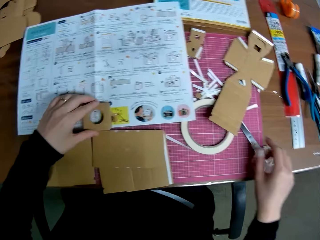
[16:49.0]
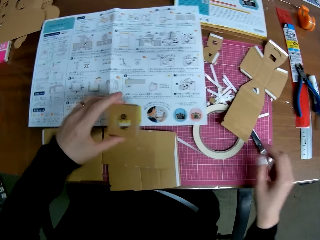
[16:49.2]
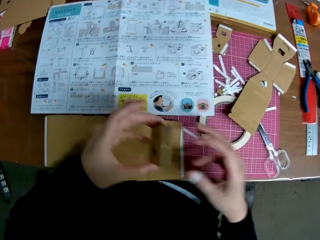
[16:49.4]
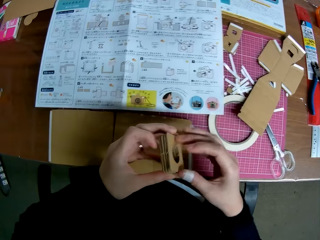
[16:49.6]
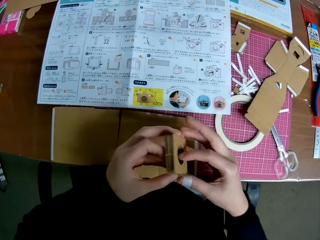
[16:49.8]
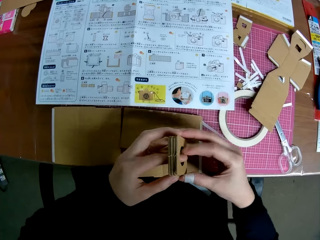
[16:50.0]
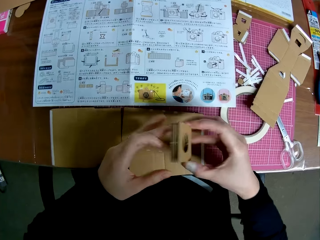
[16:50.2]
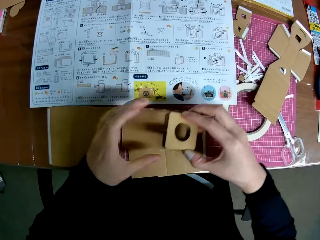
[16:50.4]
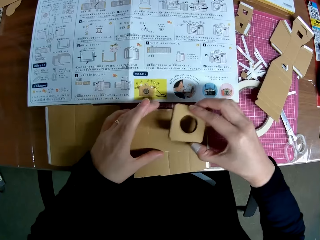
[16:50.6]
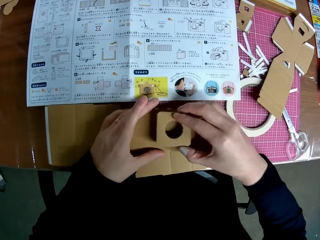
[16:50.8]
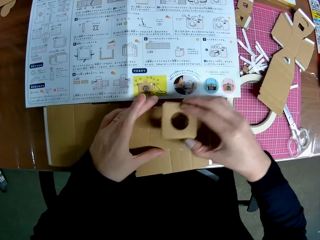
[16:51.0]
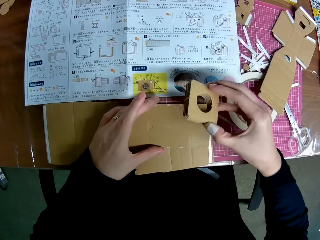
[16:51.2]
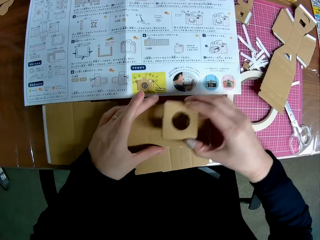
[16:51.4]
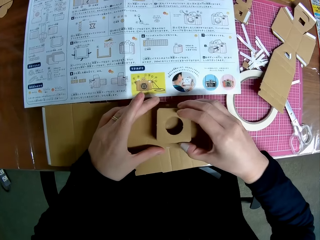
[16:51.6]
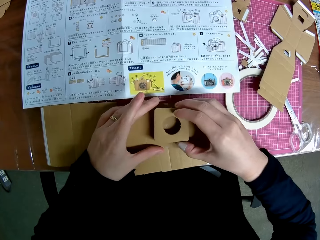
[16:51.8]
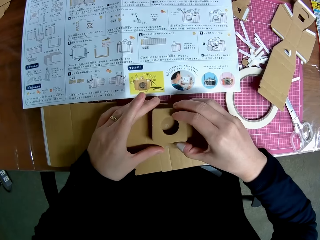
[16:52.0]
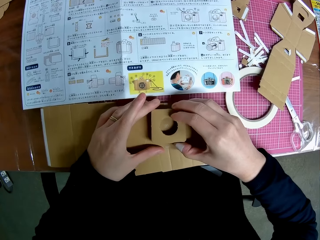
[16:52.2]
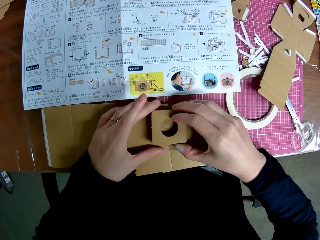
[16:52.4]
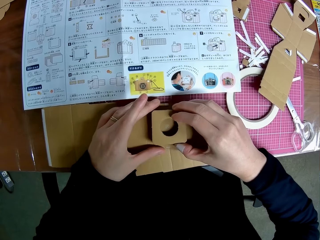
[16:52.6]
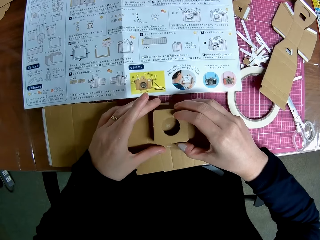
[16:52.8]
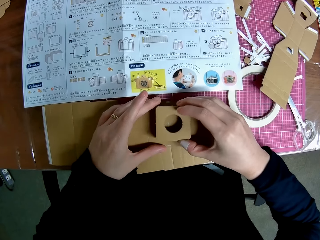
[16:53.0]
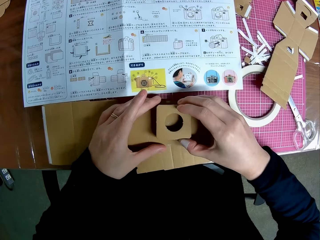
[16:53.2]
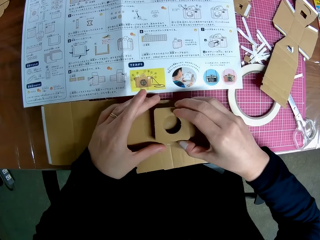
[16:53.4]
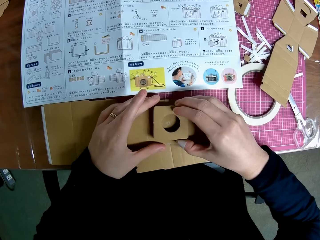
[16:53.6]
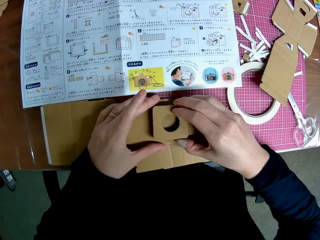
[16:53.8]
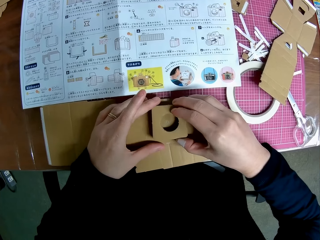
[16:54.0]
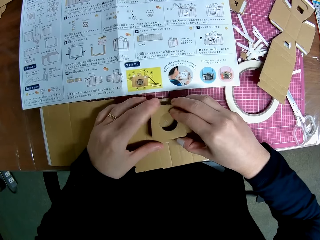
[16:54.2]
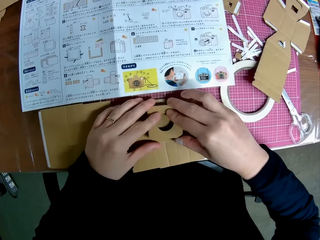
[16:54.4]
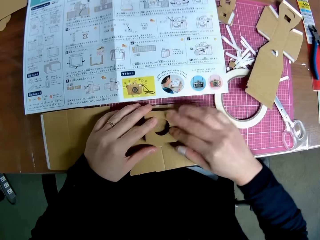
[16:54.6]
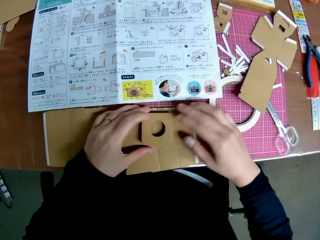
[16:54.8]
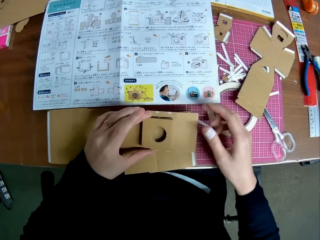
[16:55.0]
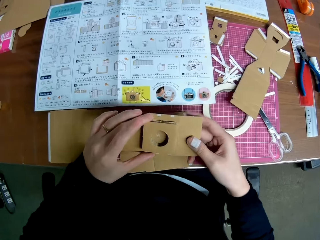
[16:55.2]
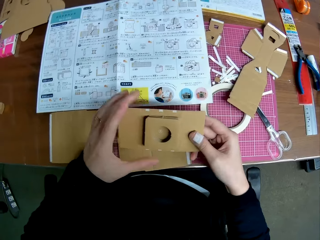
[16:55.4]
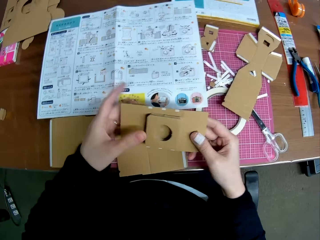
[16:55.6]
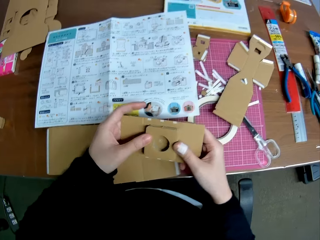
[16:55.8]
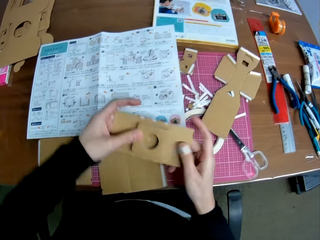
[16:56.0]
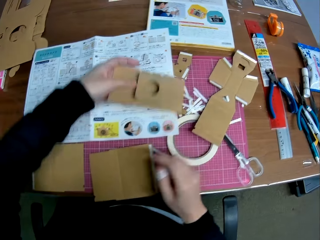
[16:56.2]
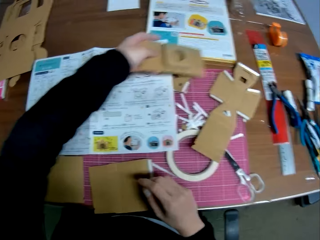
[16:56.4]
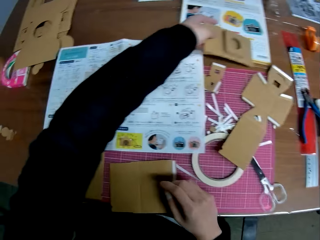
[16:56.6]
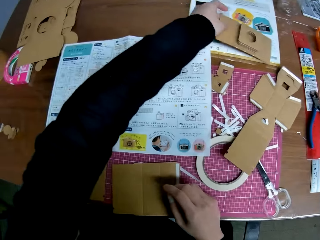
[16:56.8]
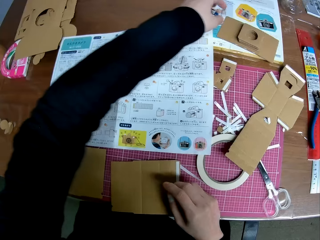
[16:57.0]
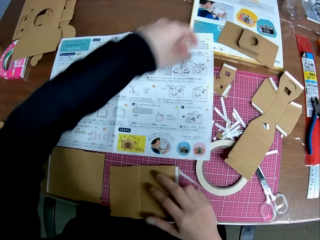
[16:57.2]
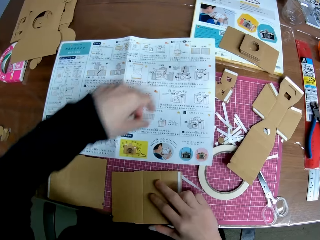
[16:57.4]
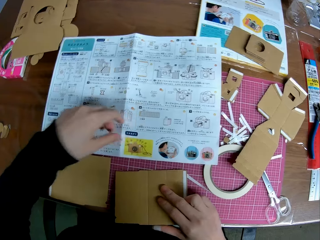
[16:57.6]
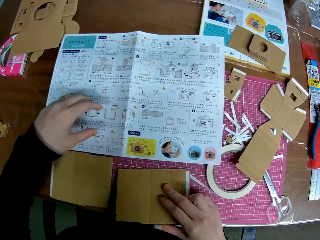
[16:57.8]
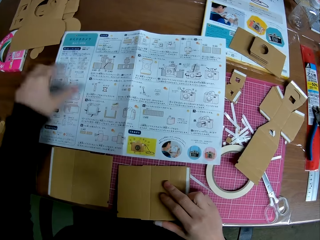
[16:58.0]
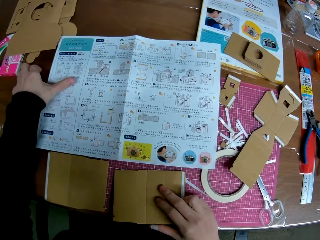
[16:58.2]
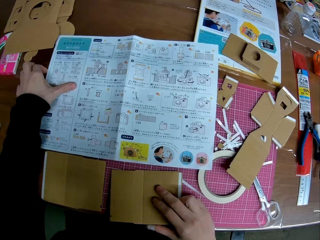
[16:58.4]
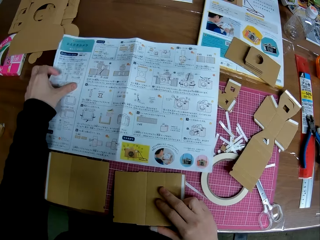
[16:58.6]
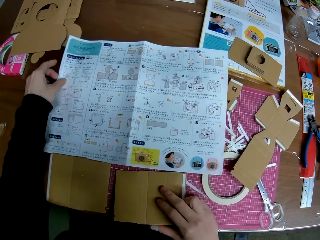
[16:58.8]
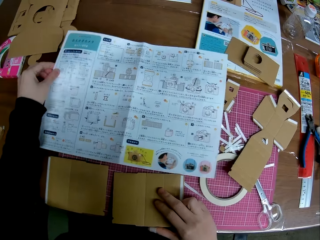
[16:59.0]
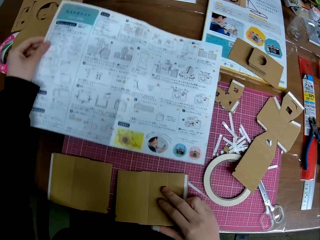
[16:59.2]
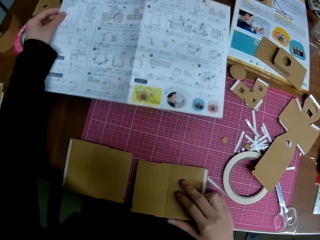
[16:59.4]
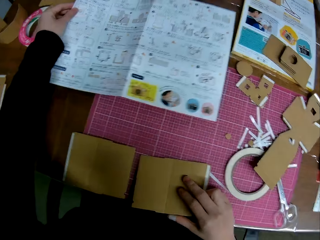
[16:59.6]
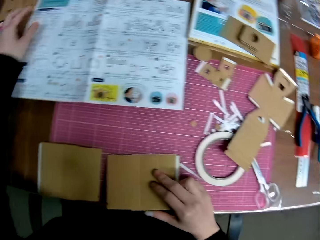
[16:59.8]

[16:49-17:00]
The camera wearer drops the papercraft or cardboard camera model piece in their right hand on the cutting mat. They pick up the papercraft on the manual with their left hand. They move their left hand. They hold the cardboard camera model piece with both hands. They pass the papercraft in their left hand to their right hand. They place the papercraft in their right hand on another papercraft on the cutting mat. They put together the cardboard camera model pieces. They pick up the papercraft. They put the papercraft on a textbook on the table with their left hand. They hold the cardboard camera model piece with their right hand. They pick up the illustration paper. They adjust the manual on the table with their left hand.

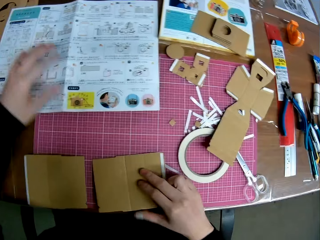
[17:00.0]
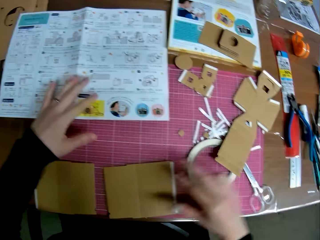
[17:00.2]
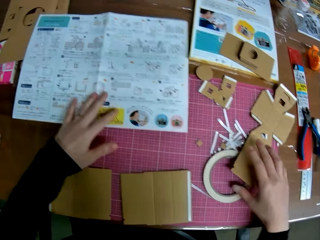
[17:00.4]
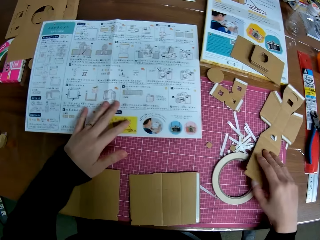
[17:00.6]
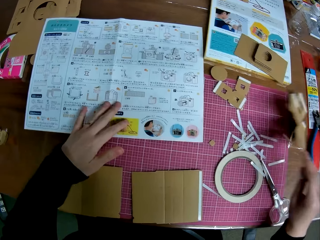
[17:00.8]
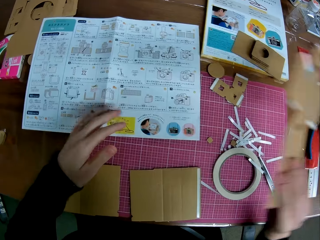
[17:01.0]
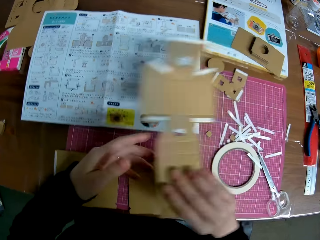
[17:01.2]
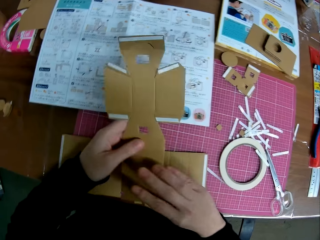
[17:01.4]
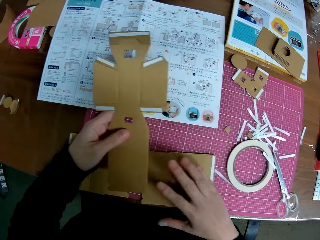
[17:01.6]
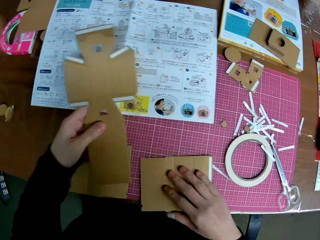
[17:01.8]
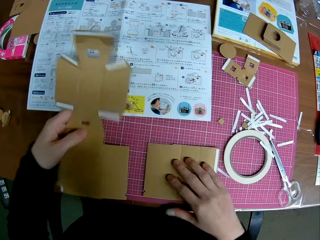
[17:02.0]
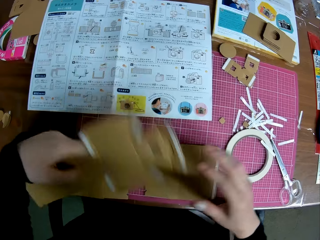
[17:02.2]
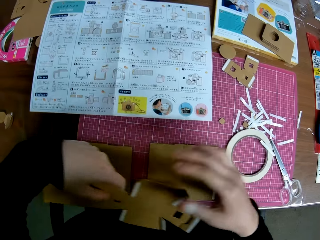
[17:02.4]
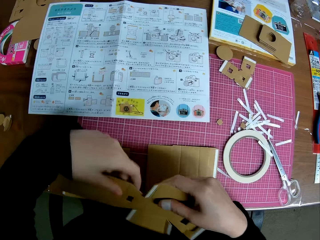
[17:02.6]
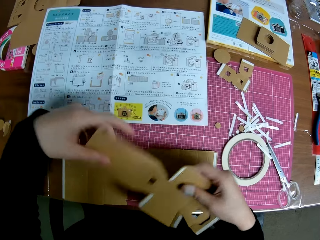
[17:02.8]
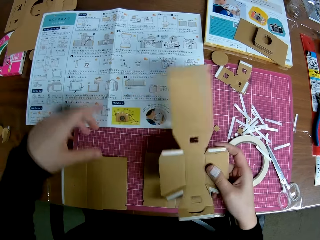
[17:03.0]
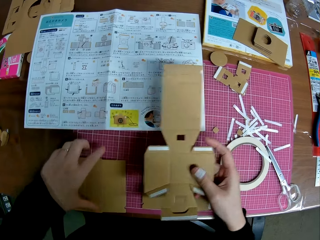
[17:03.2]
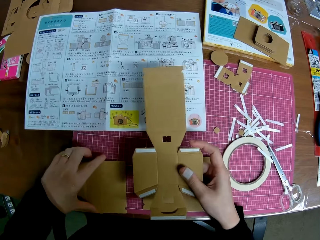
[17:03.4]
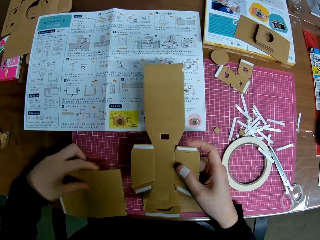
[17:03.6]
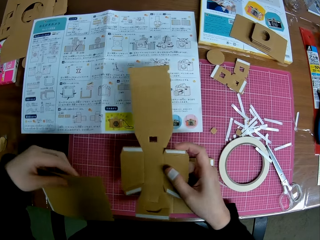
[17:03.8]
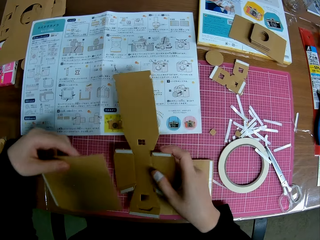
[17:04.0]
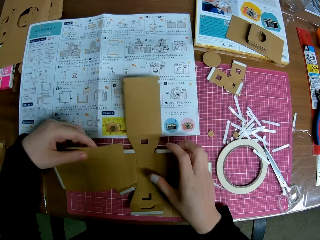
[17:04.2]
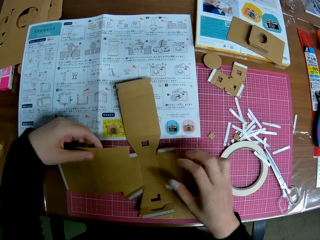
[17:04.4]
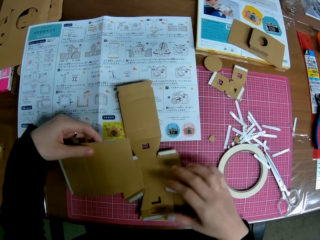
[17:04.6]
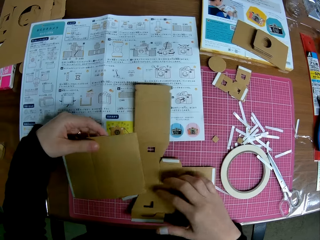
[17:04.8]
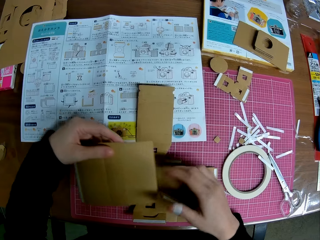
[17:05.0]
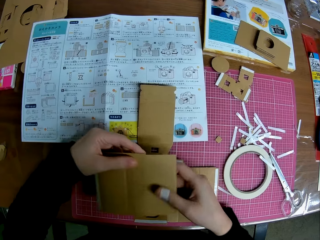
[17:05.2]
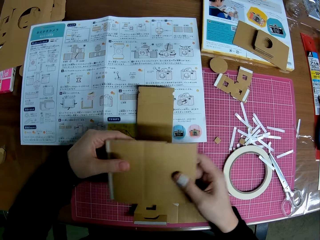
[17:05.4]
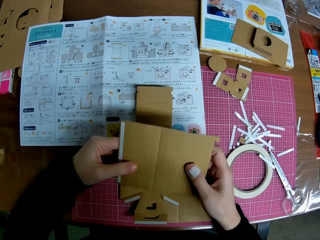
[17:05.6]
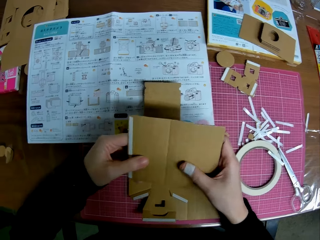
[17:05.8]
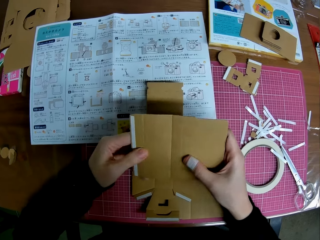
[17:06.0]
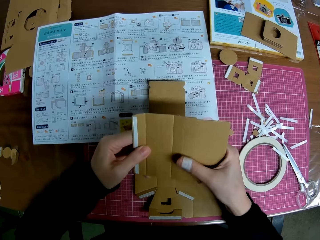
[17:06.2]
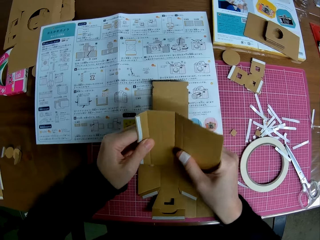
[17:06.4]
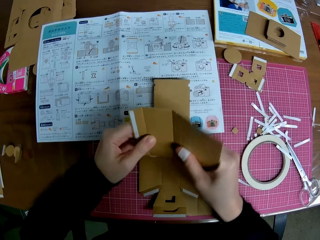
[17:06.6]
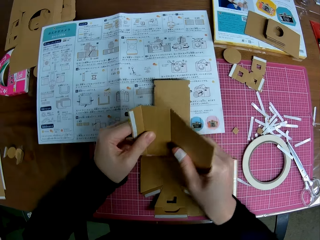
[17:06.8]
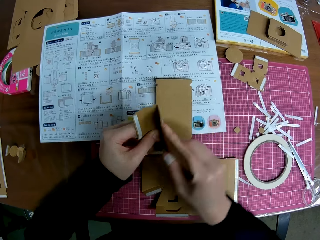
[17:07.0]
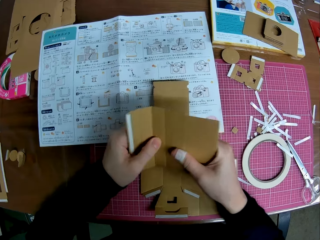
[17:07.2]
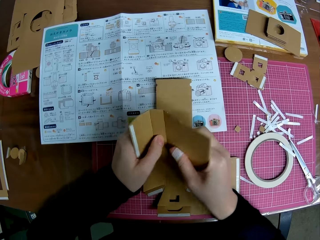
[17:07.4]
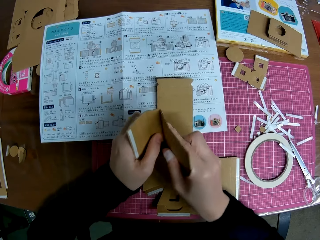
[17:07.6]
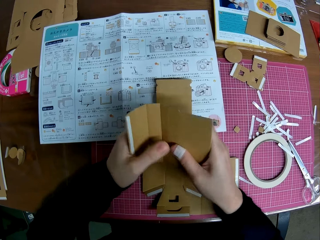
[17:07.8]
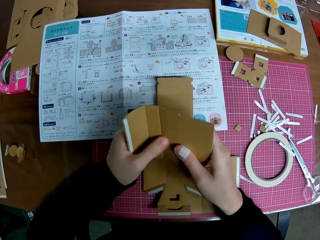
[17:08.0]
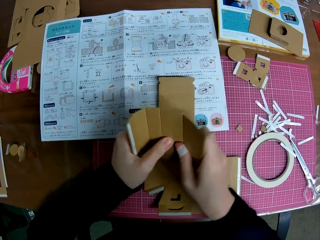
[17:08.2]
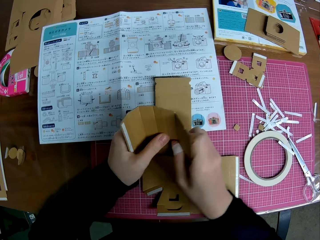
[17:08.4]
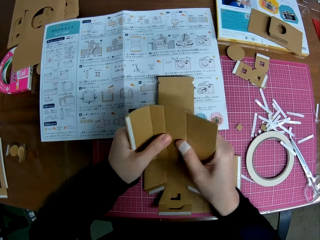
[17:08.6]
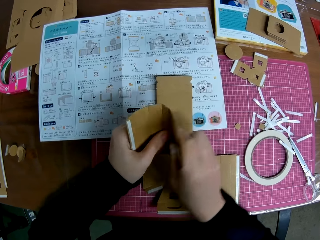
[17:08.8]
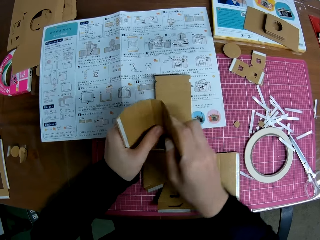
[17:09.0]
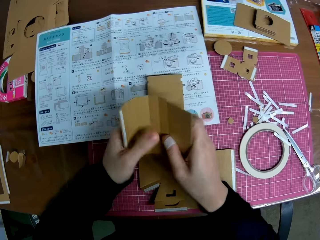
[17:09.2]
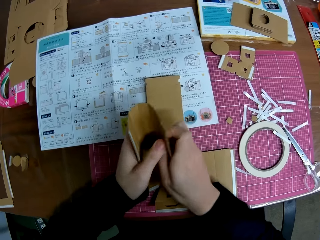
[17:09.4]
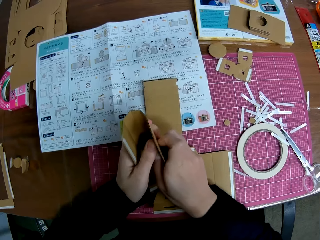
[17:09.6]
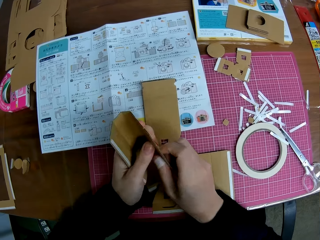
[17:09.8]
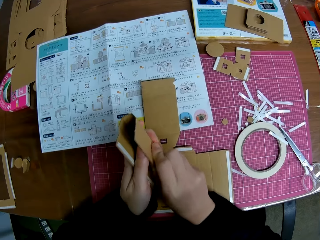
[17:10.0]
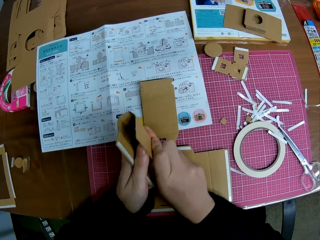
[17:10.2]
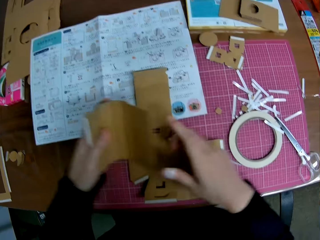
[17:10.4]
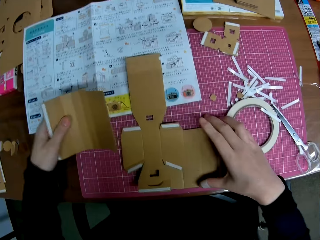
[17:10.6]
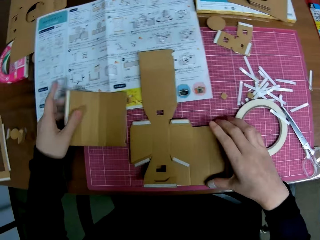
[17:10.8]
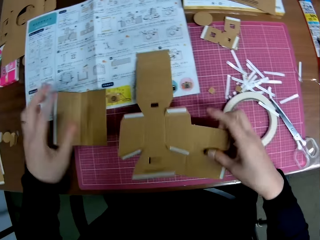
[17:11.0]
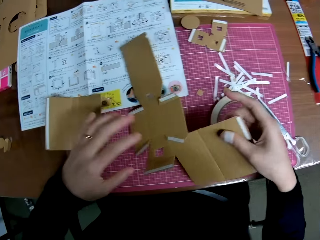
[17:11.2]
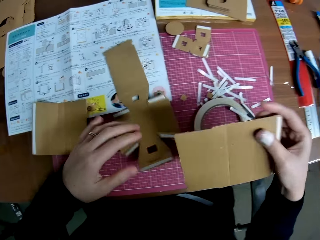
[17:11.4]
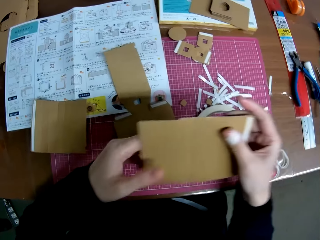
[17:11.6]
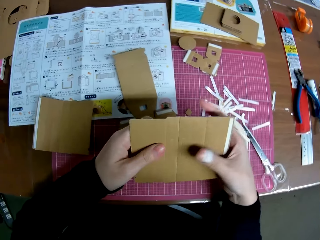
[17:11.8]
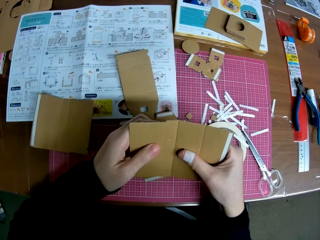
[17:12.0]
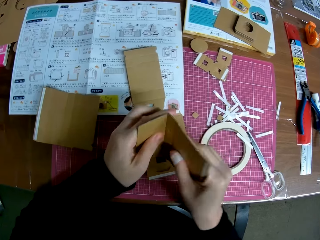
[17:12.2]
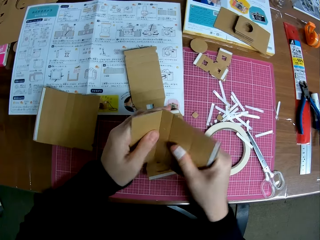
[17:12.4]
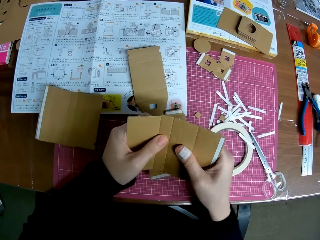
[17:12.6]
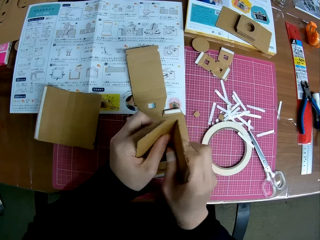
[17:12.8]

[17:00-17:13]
The camera wearer places the illustration paper on the cutting mat and moves the illustration paper. They pick up a papercraft or cardboard camera model piece on the cutting mat with their right hand. They hold the cardboard camera model piece with their left hand. They pass the papercraft from their right hand to their left hand. They move the cardboard camera model piece on the cutting mat. They adjust the papercraft on the cutting mat with their right hand. They flip the papercraft in their left hand. They hold the cardboard camera model piece with their right hand. They collect the papercraft from their left hand with their right hand. They pick up another papercraft on the cutting mat with their left hand. They place the illustration paper on the cutting mat. They put the papercraft in their left hand on the cutting mat. They hold the papercraft in their left hand with both hands. They fold the papercraft in their hands. They drop the papercraft on the manual with their left hand. They pick up another papercraft on the cutting mat with their right hand. They hold the papercraft with both hands. They fold the papercraft with their hands.
